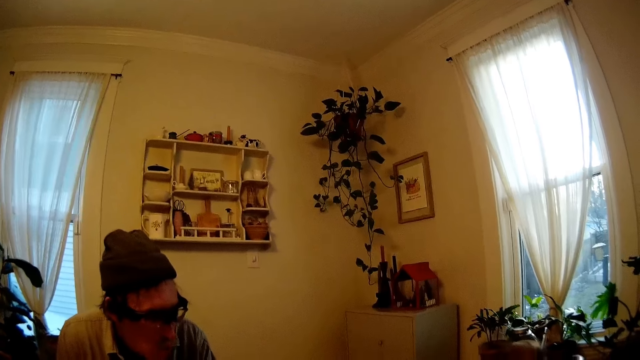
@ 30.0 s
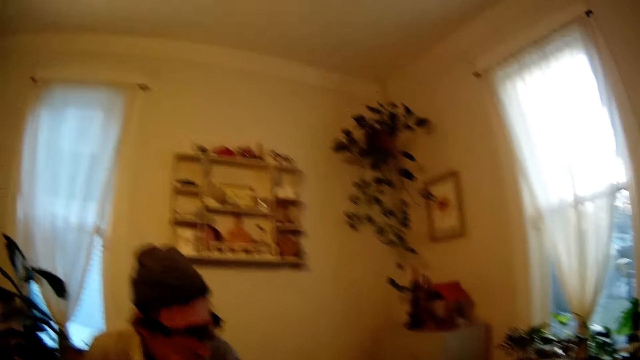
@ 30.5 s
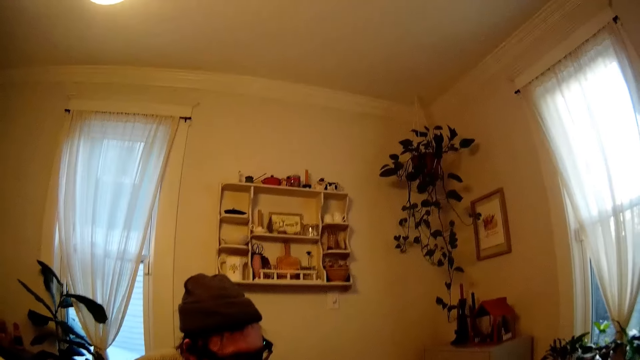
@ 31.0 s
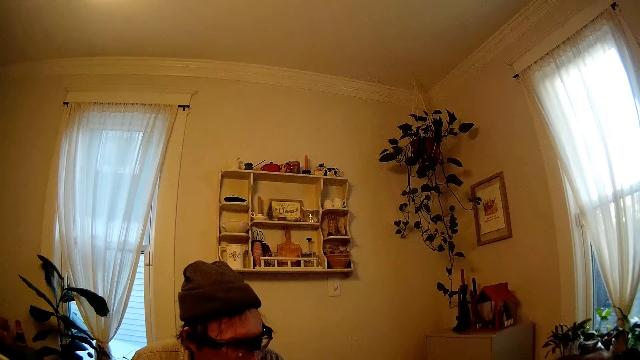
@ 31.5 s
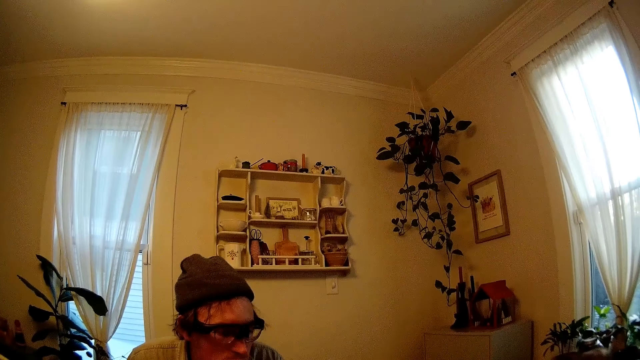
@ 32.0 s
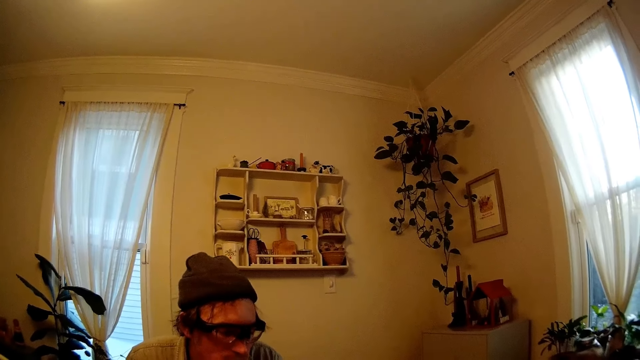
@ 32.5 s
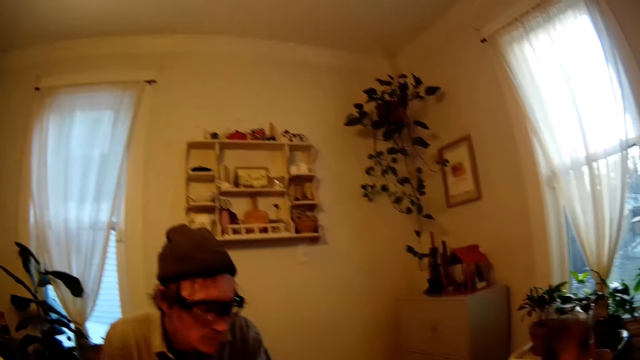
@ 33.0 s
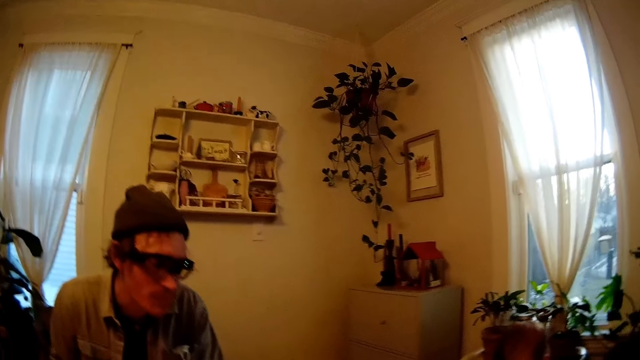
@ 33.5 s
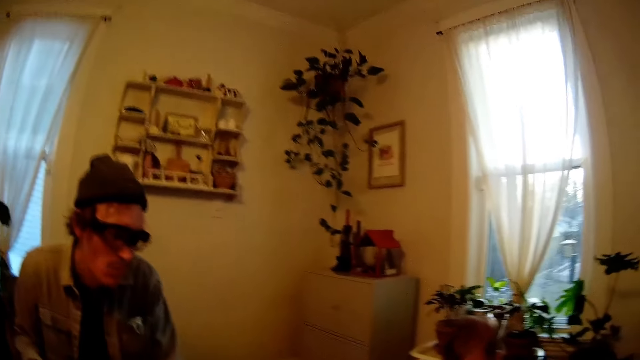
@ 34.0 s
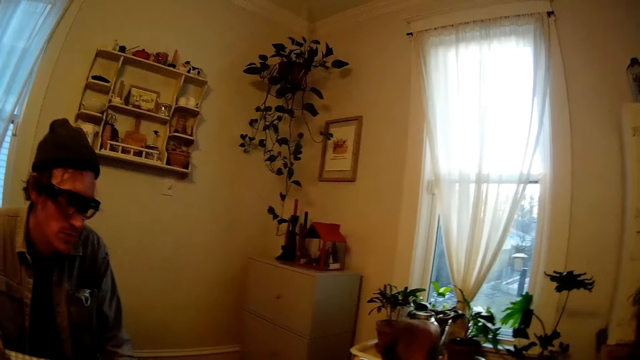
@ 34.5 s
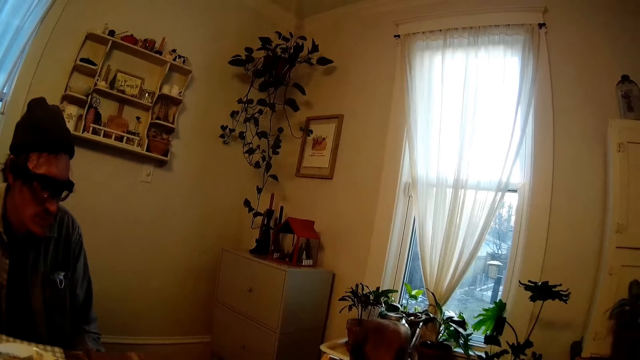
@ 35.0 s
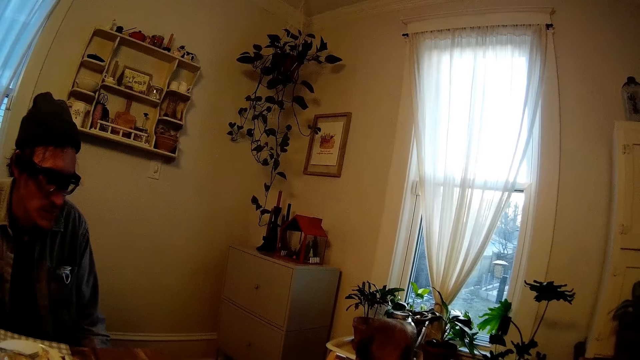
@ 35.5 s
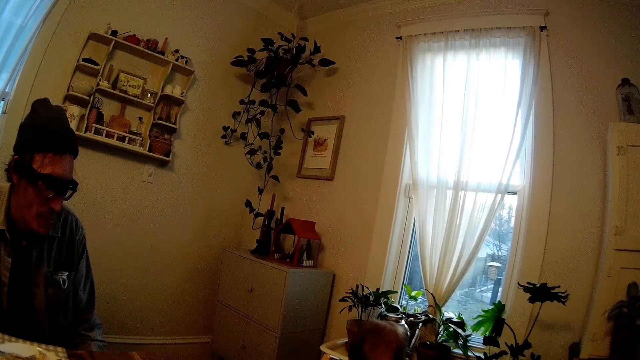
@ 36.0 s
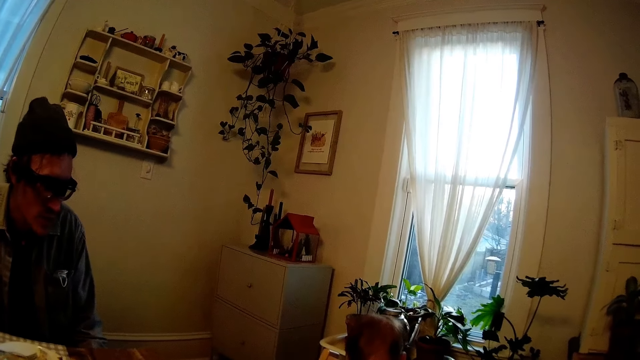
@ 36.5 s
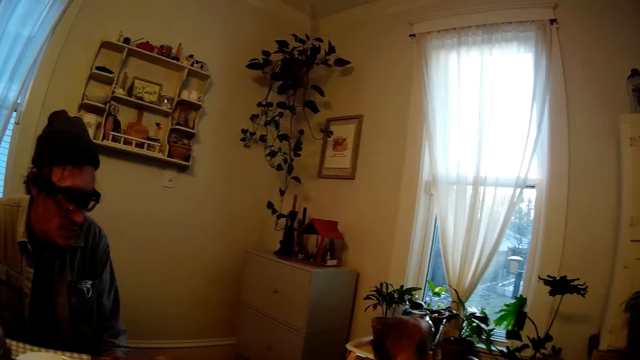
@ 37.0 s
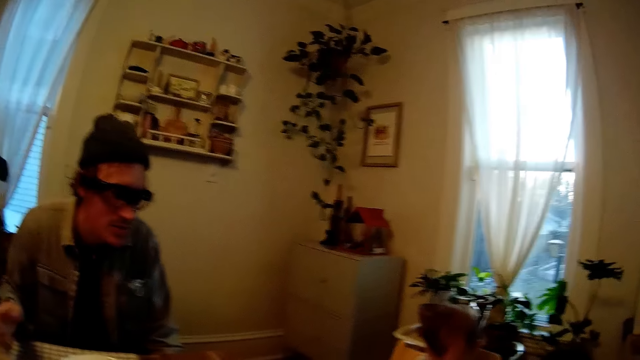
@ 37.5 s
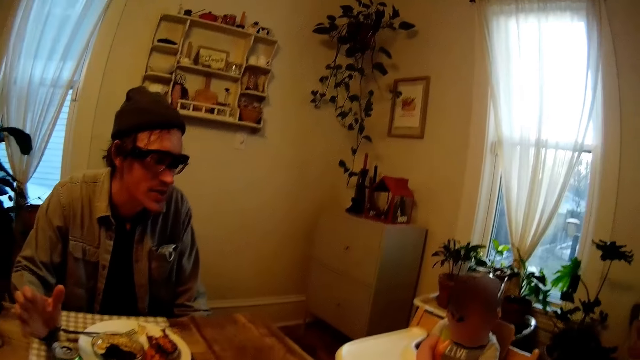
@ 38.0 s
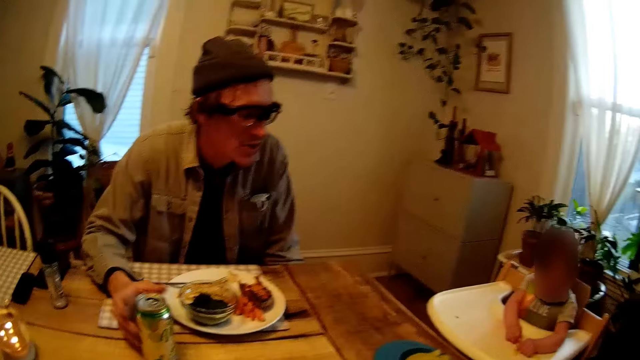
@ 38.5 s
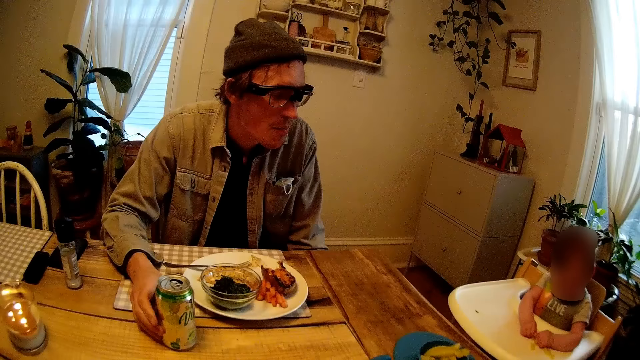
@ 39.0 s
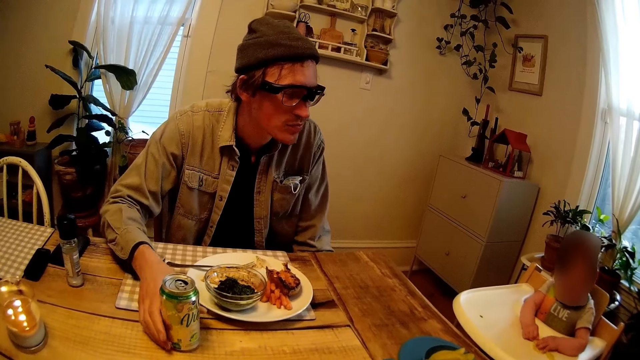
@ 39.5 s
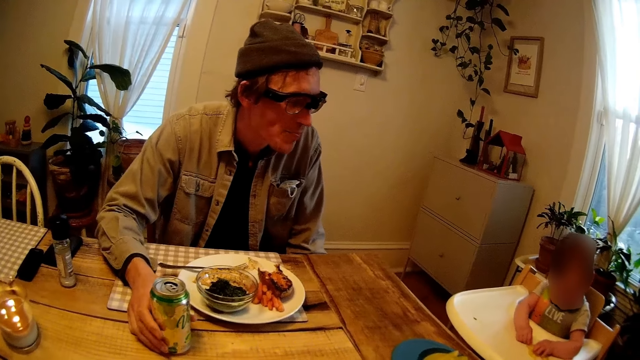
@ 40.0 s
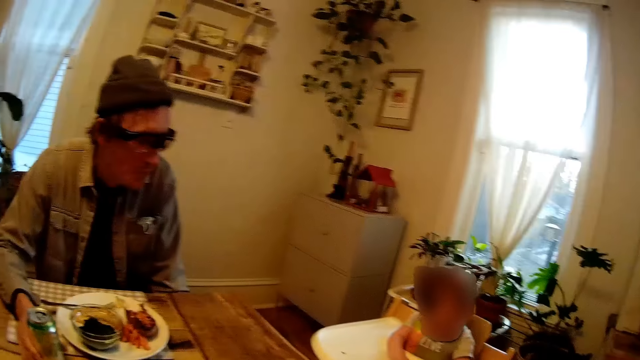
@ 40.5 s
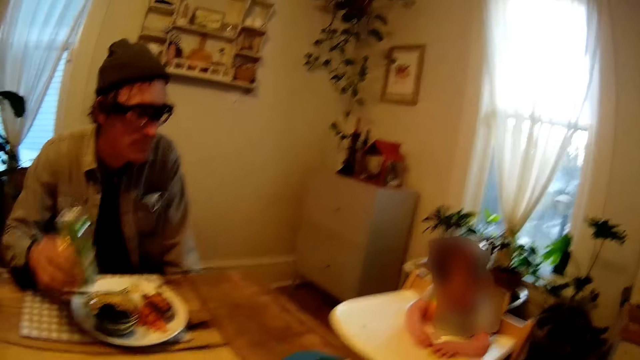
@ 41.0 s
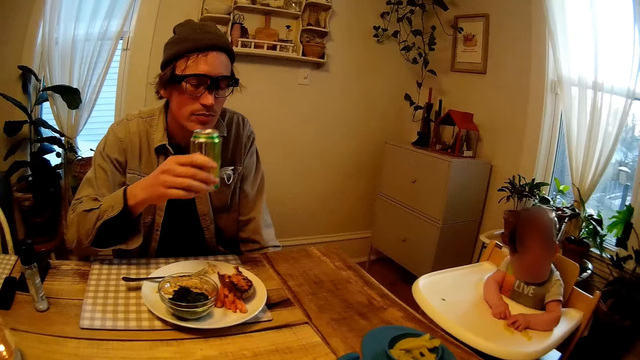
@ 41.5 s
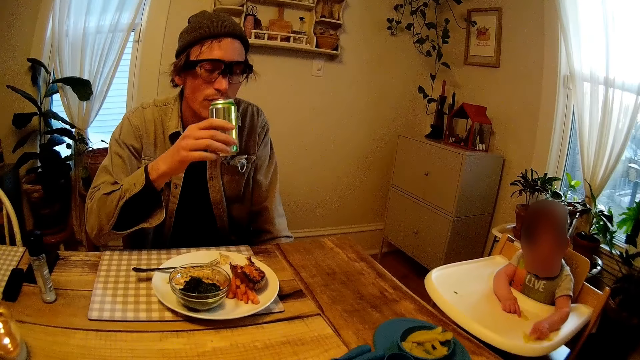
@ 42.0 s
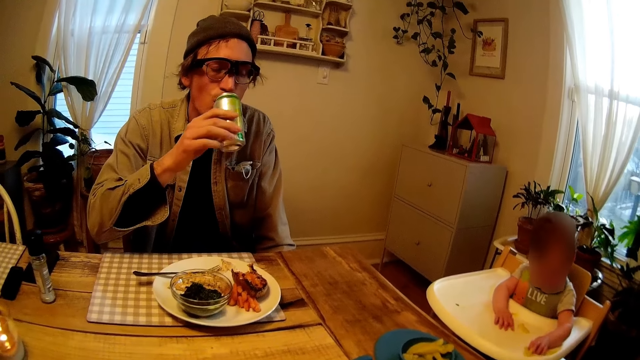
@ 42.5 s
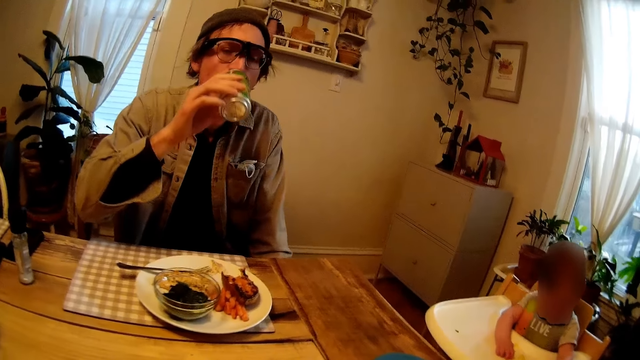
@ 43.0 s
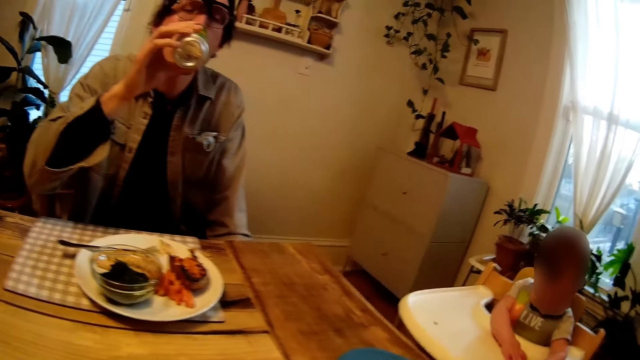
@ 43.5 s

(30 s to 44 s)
The baby plays with the pasta on a tray with her hands. The man holds a beer can on the table with his right hand. The man picks the beer can from the table with his right hand. The man drinks beer from the beer can with his right hand.

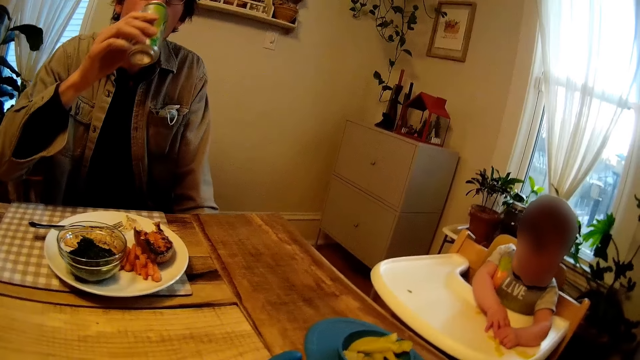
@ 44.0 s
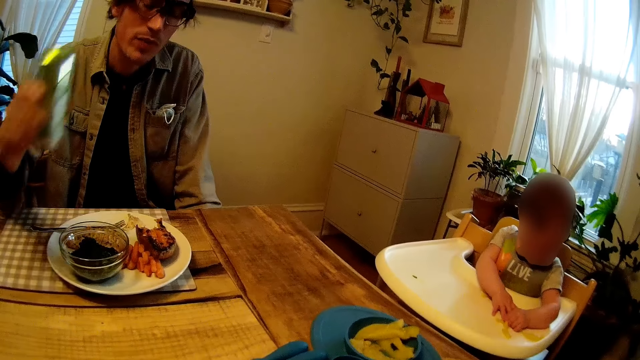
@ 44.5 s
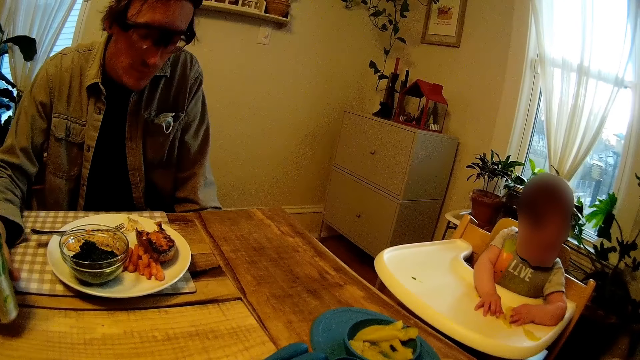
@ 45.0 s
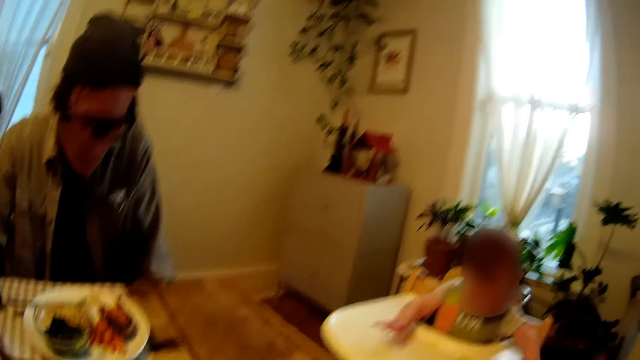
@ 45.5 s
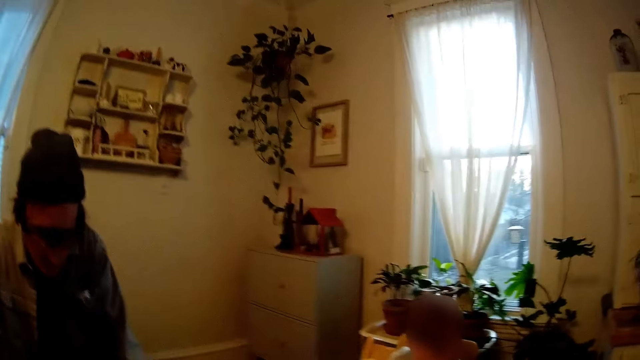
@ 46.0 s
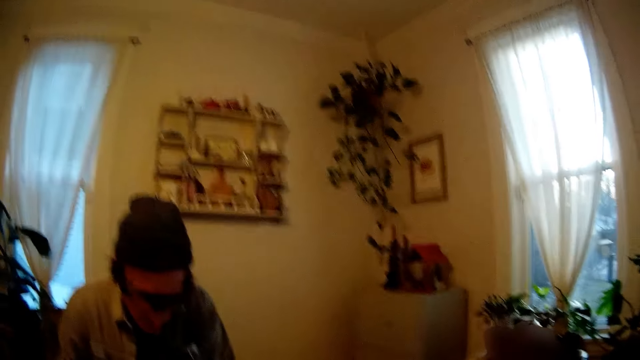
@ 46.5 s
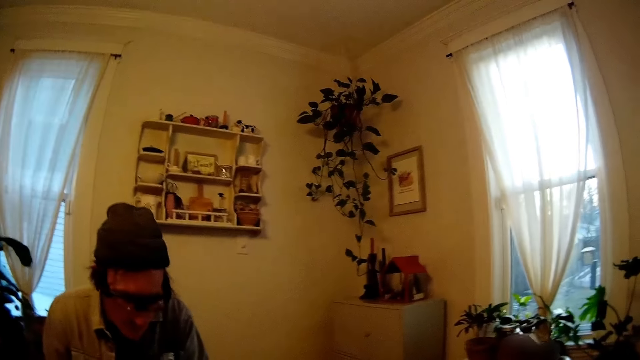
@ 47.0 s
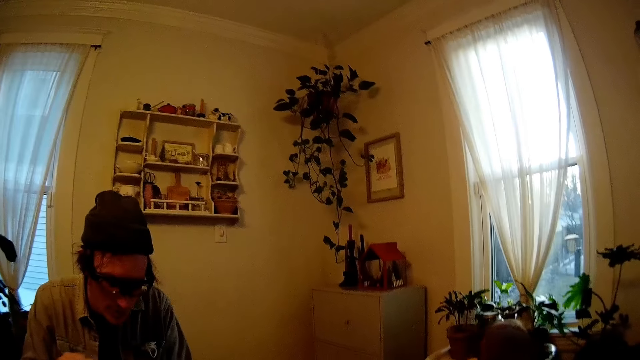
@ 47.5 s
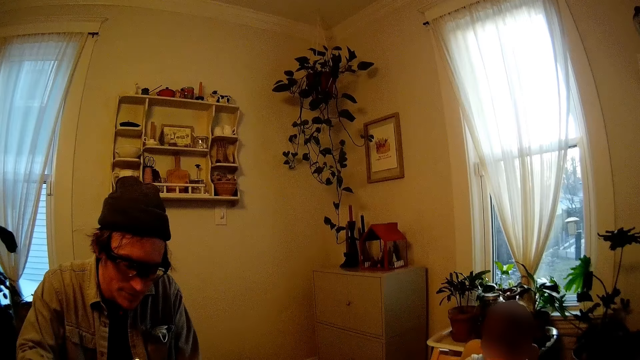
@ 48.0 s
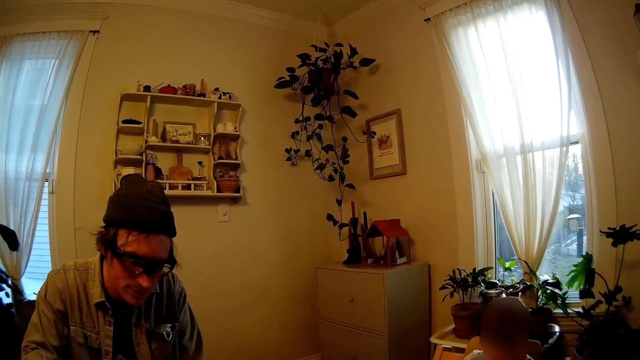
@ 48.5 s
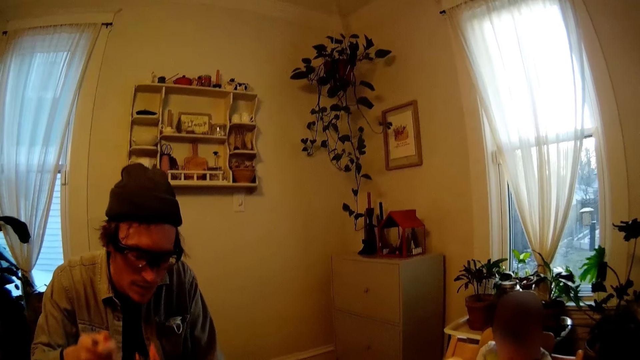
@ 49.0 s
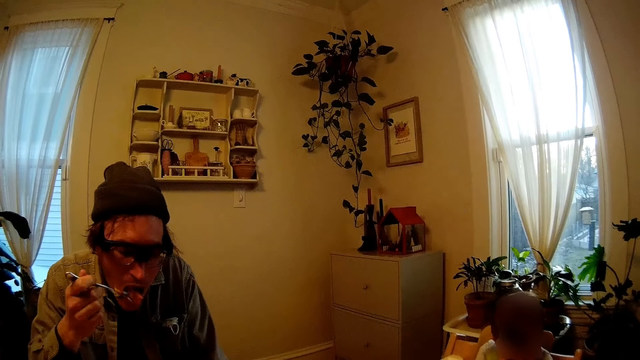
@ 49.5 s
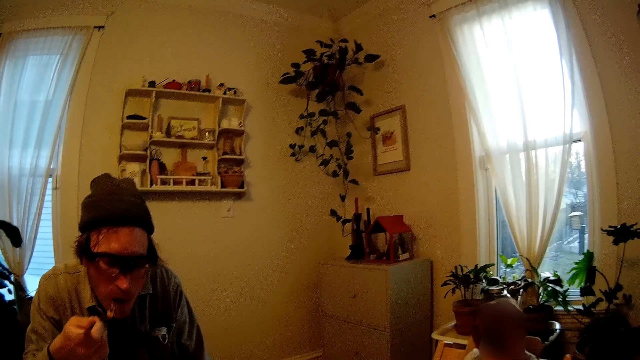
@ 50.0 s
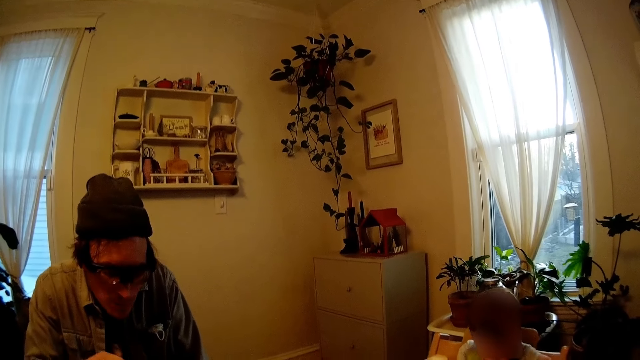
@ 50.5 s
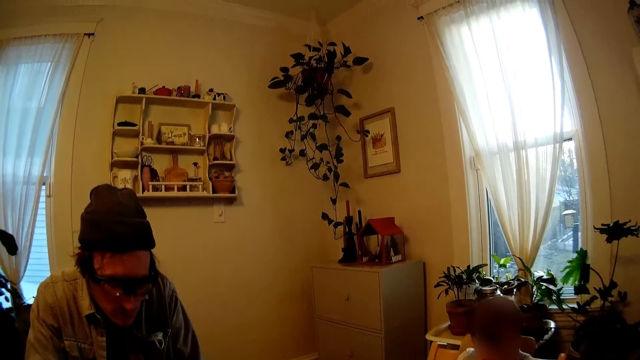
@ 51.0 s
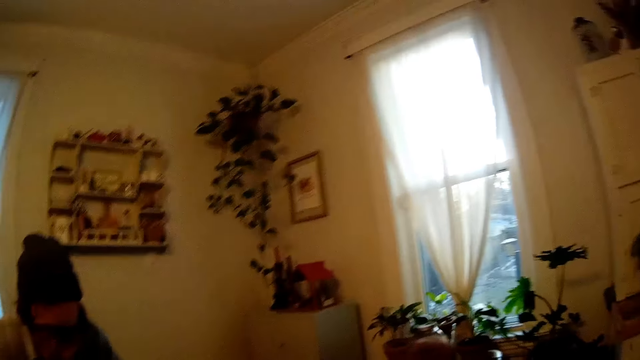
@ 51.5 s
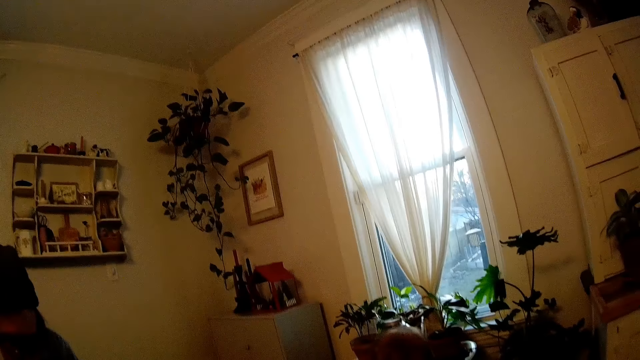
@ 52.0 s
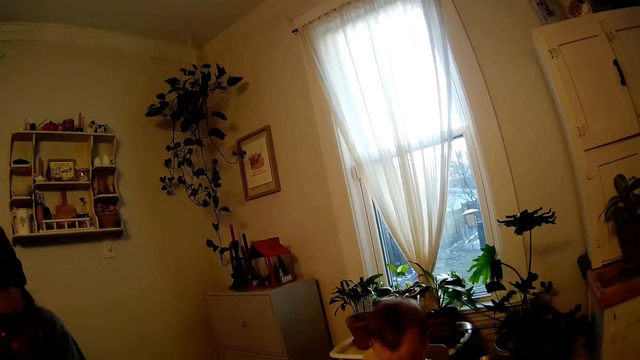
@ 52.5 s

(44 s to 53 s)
The man drops the beer can on the table with his right hand. The camera wearer talks to the baby. The man picks cheese from the plate with a fork in his right hand. The man puts the cheese in his mouth with the fork in his right hand.
